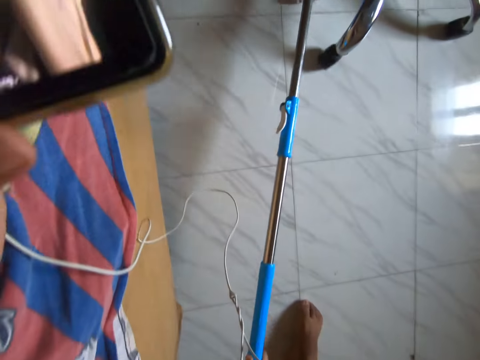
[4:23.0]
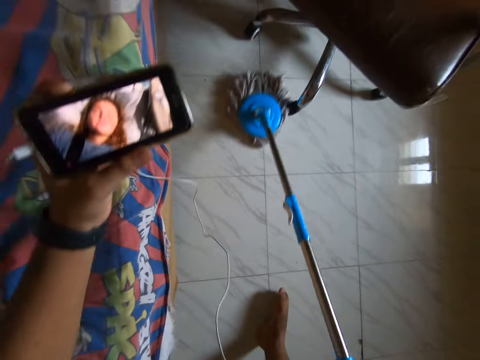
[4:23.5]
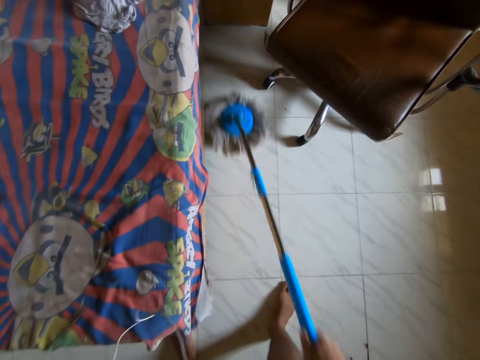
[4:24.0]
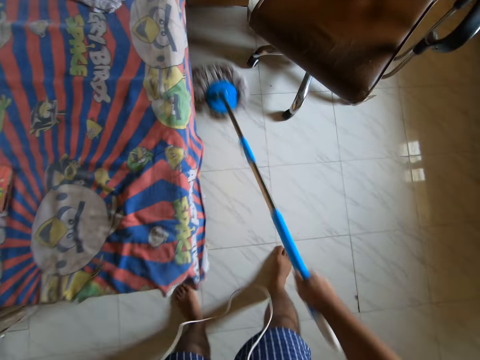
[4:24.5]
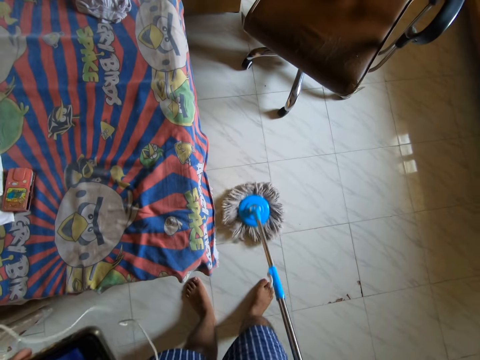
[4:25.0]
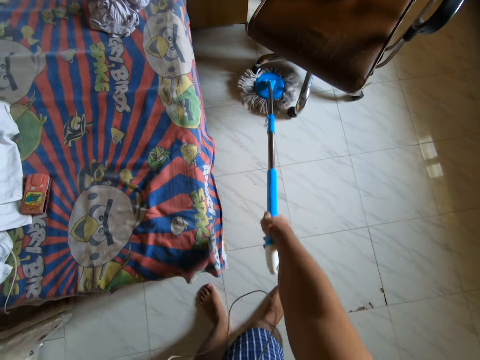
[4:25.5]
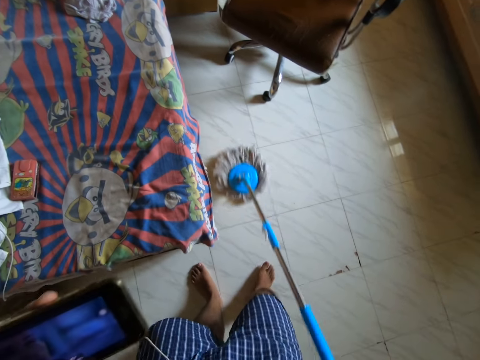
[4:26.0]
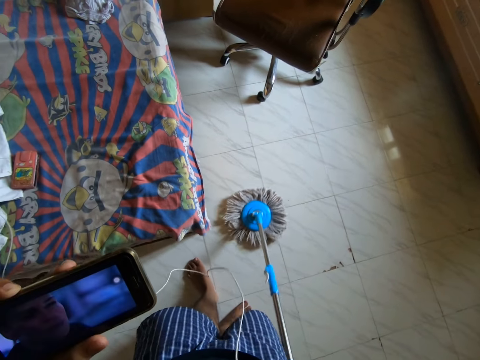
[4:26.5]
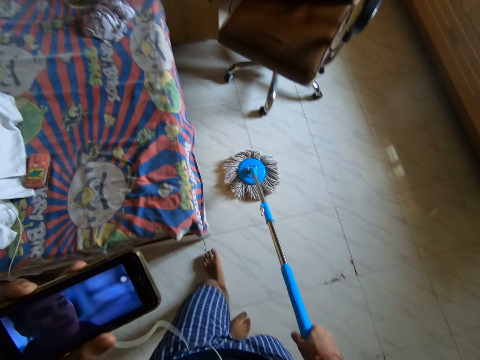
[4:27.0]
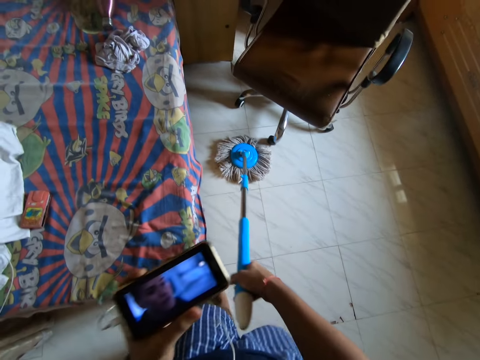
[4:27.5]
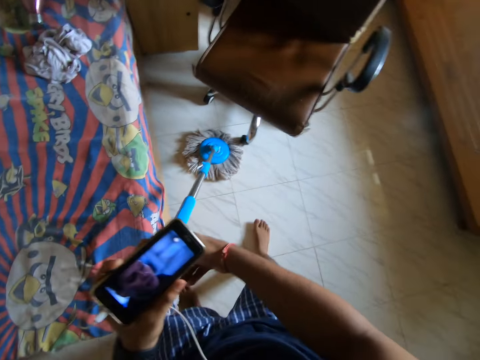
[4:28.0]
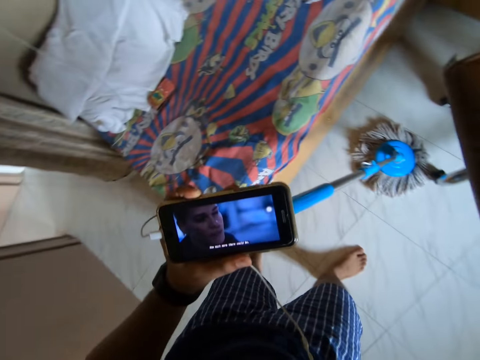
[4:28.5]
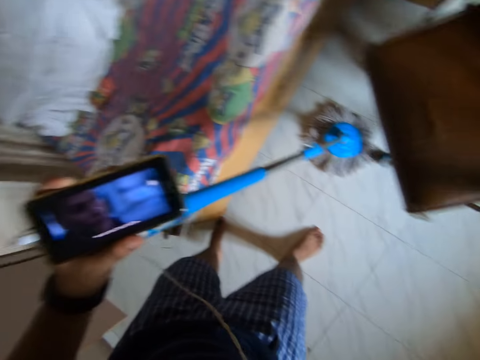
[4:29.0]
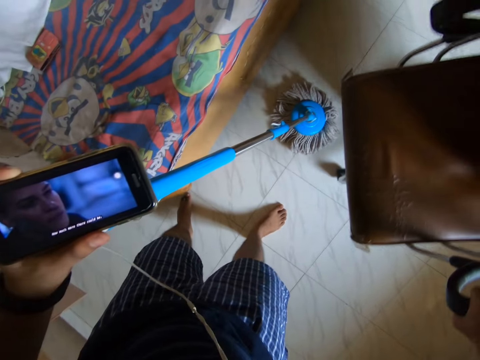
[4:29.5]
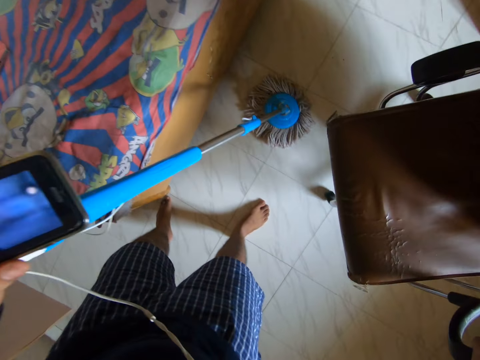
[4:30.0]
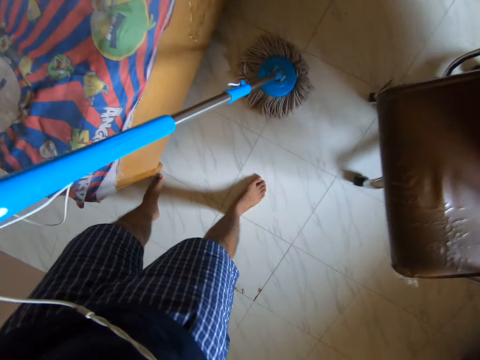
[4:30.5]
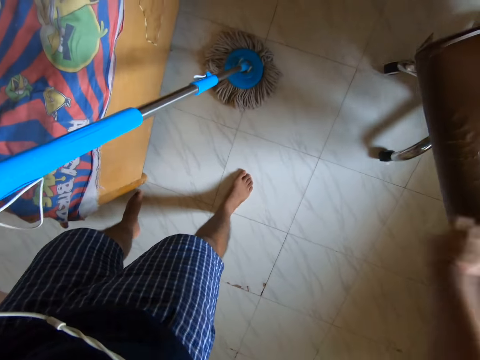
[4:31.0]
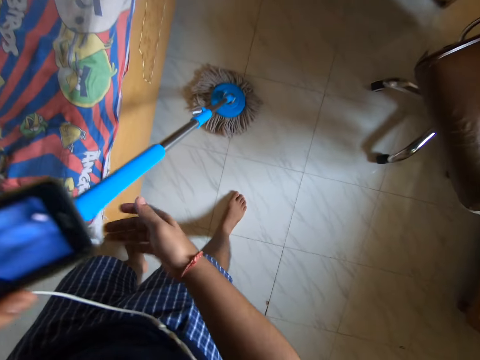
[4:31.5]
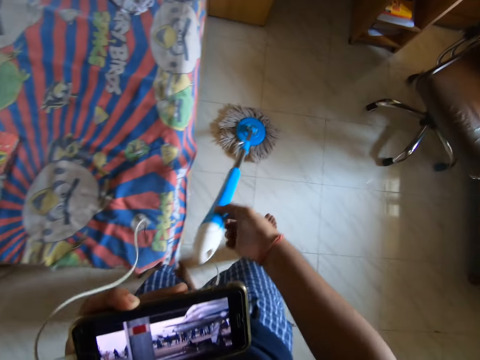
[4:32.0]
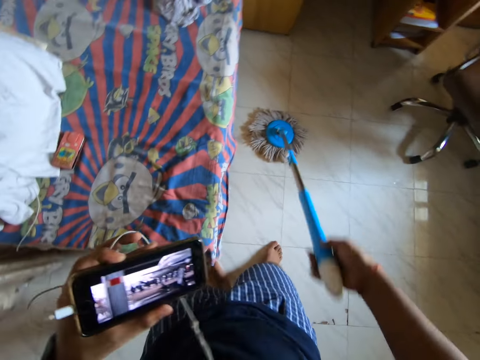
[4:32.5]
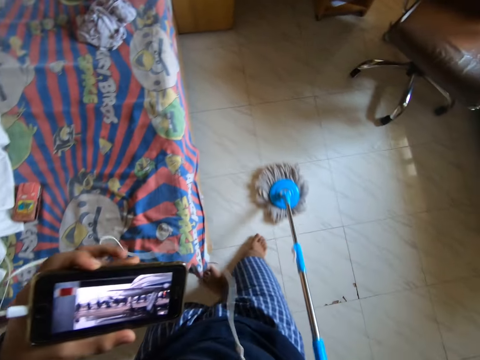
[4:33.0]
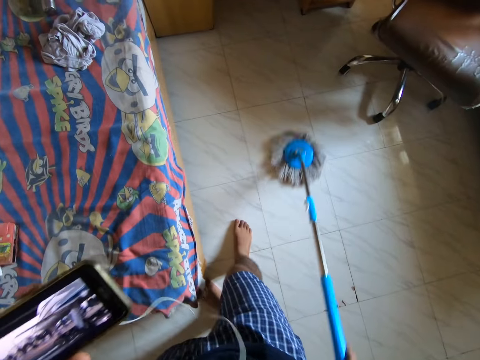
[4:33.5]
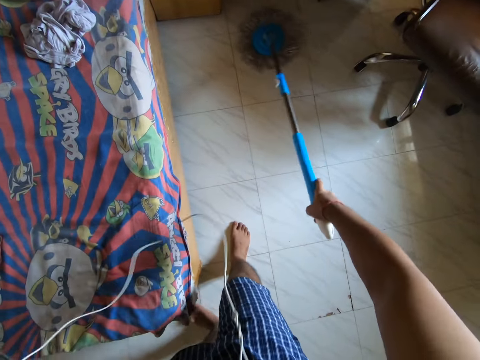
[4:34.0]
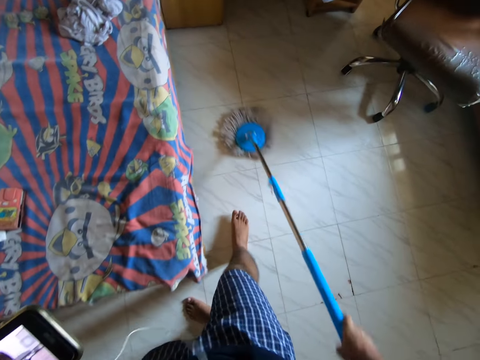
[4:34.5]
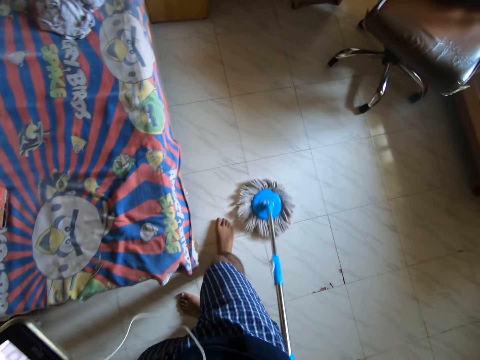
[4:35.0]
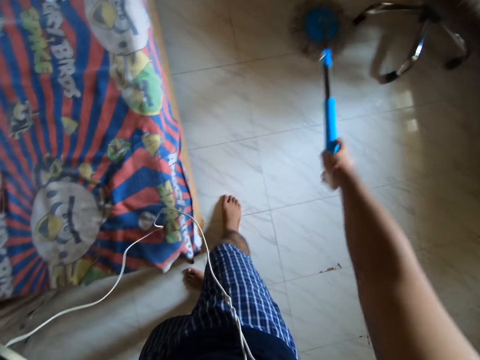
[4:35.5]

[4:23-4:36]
The camera wearer removes the hand from the bed. They hold the mop on the hand with the phone. They pass the mop to the left hand from the right hand. They drag the chair with the right hand. They hold the mop with the right hand. They take the mop. They mop the floor with the mop.

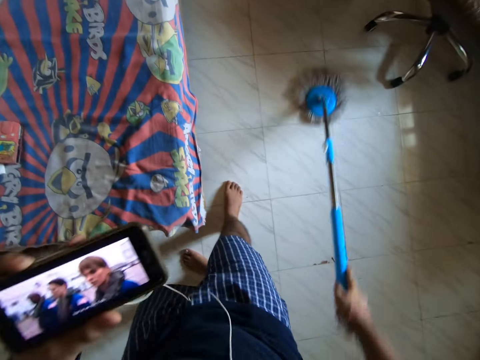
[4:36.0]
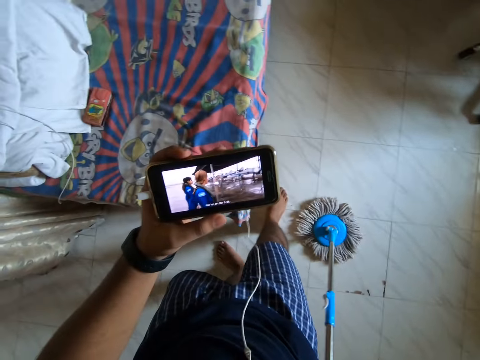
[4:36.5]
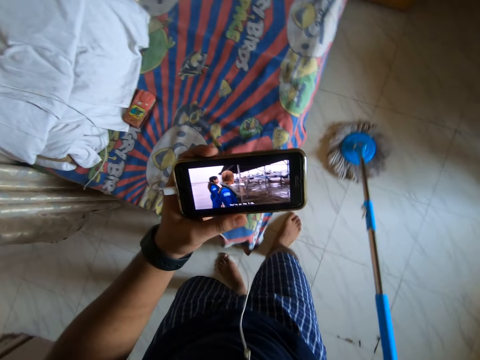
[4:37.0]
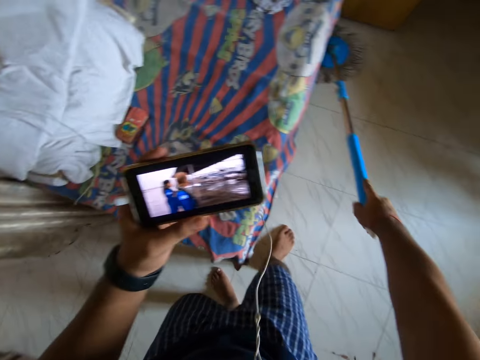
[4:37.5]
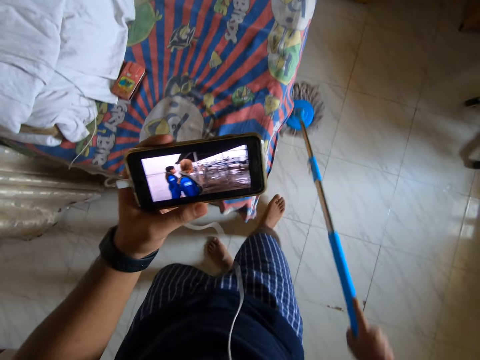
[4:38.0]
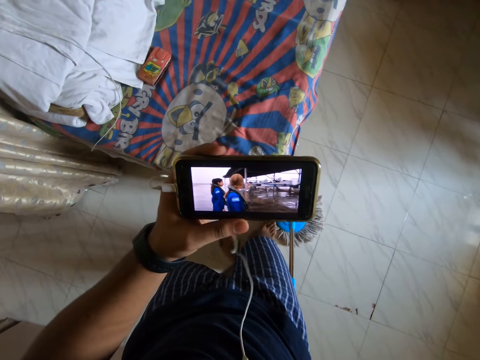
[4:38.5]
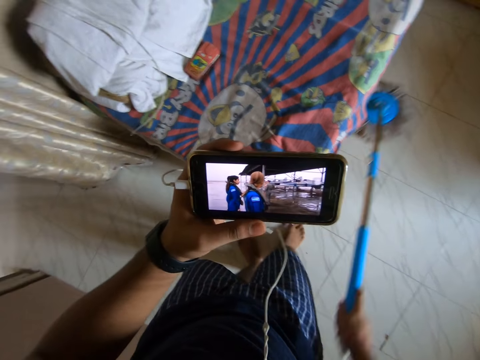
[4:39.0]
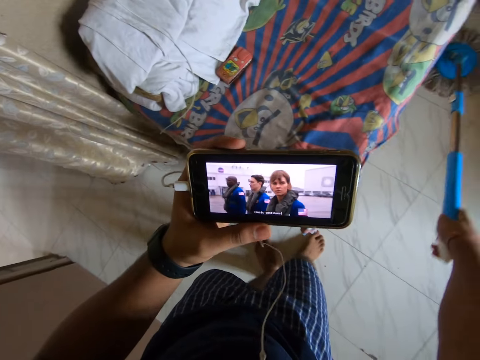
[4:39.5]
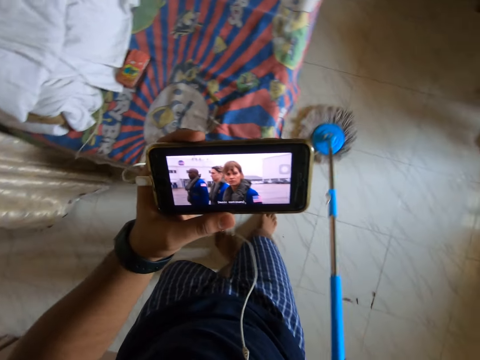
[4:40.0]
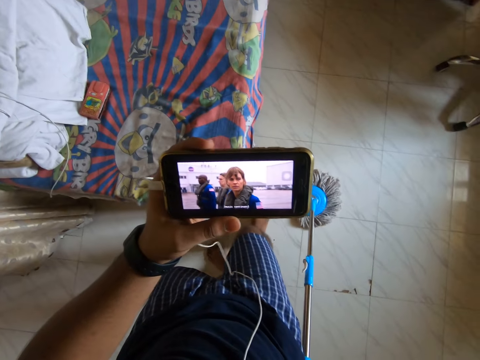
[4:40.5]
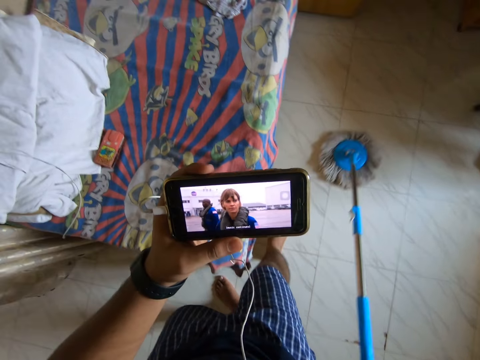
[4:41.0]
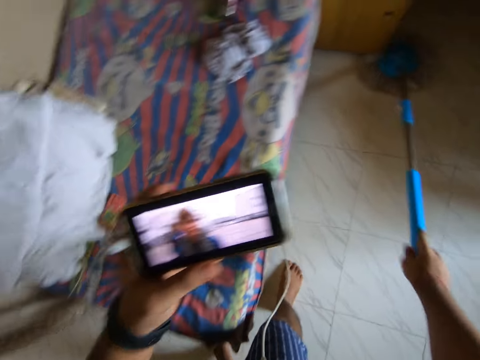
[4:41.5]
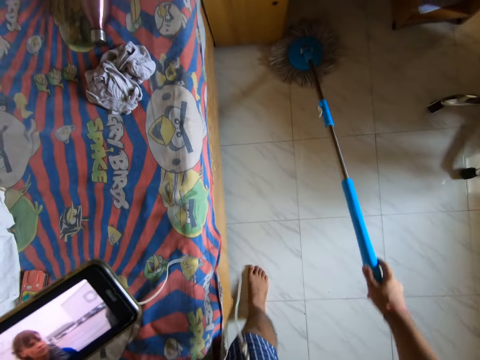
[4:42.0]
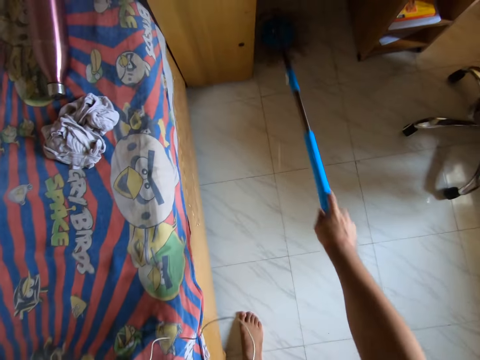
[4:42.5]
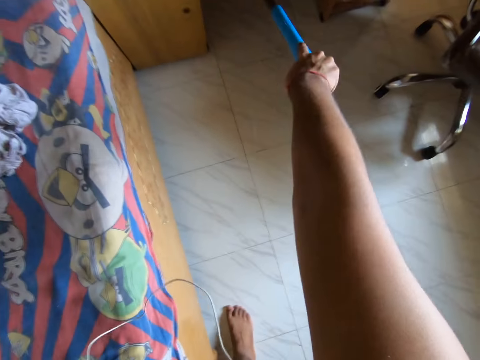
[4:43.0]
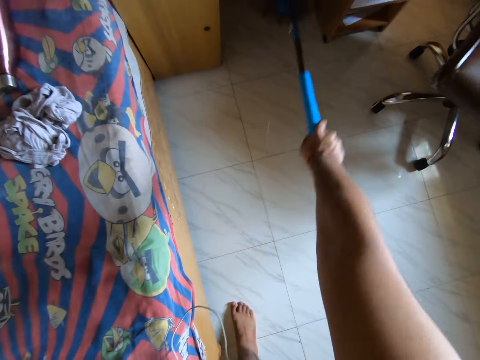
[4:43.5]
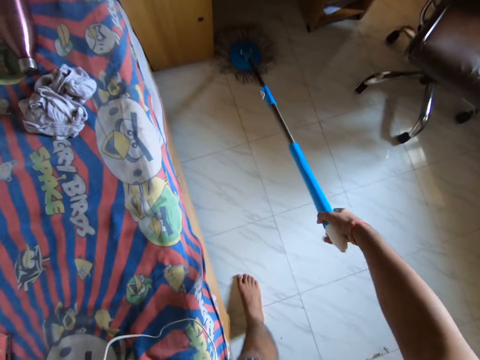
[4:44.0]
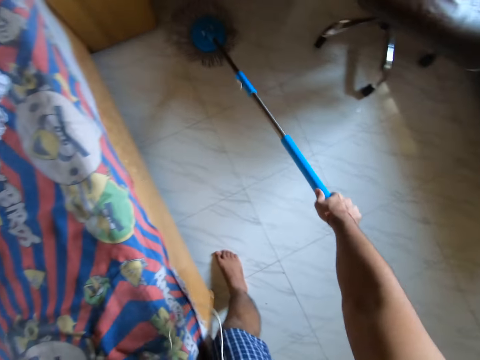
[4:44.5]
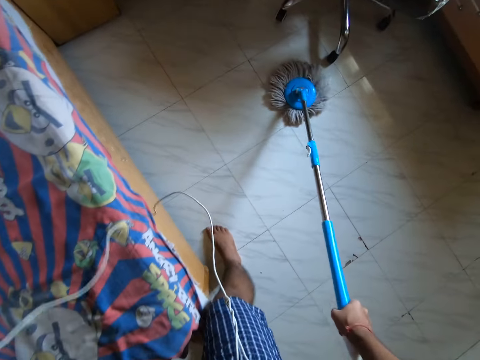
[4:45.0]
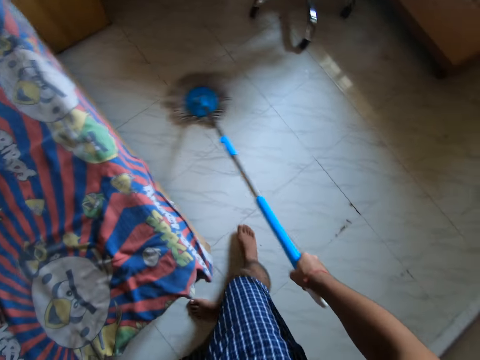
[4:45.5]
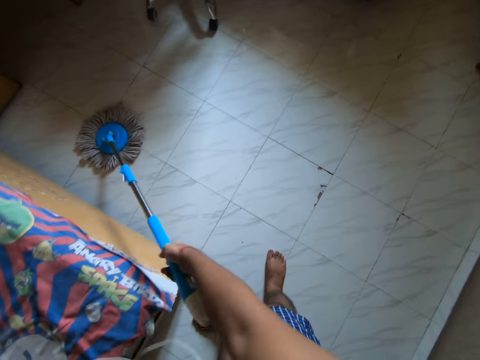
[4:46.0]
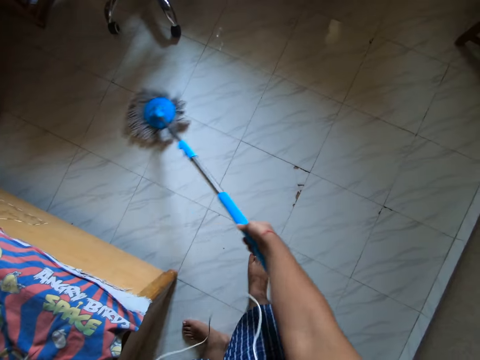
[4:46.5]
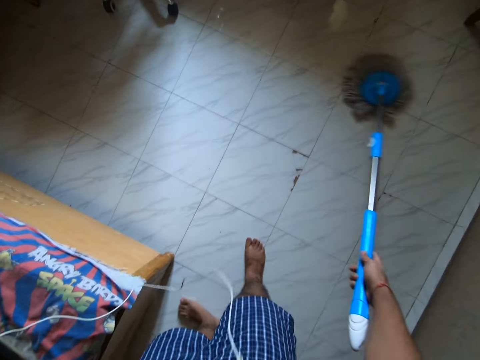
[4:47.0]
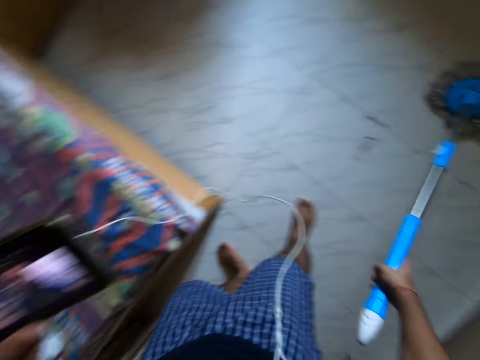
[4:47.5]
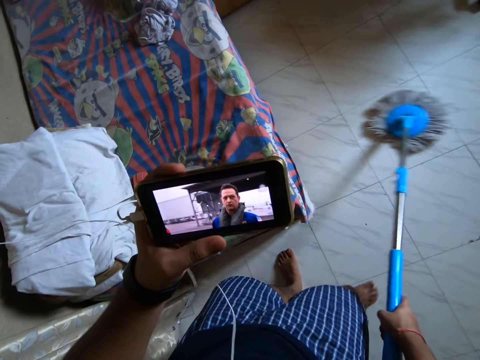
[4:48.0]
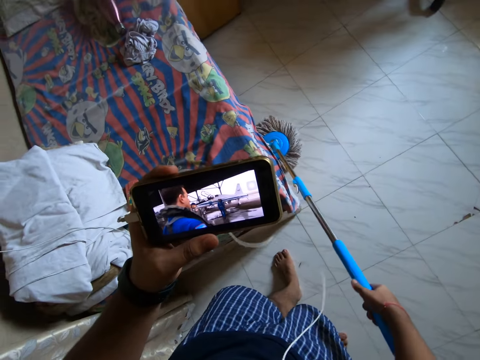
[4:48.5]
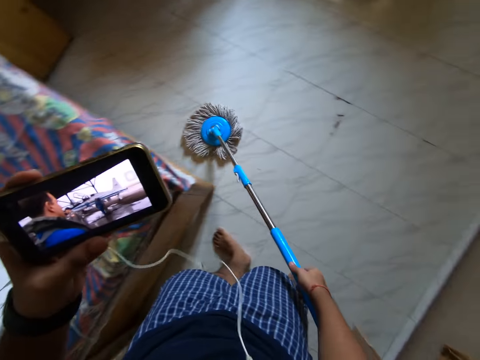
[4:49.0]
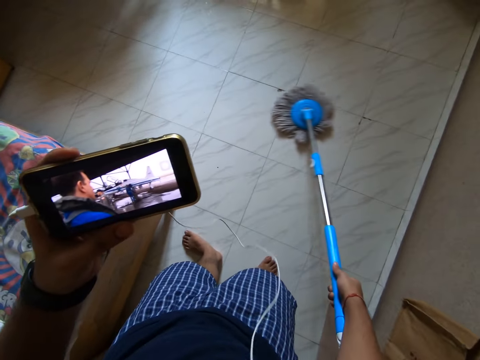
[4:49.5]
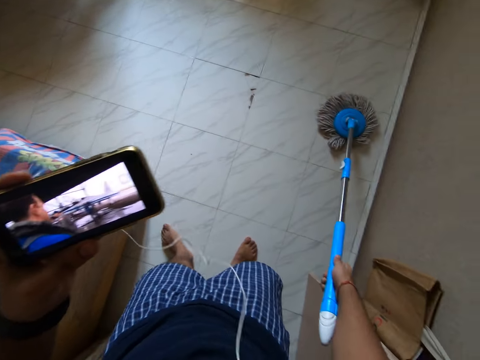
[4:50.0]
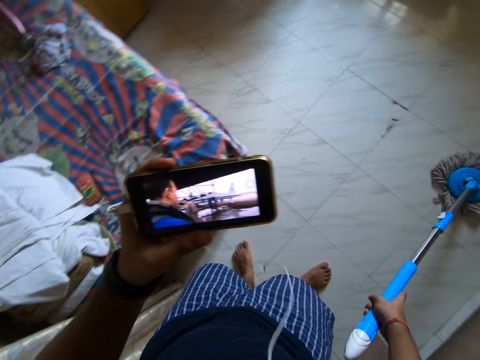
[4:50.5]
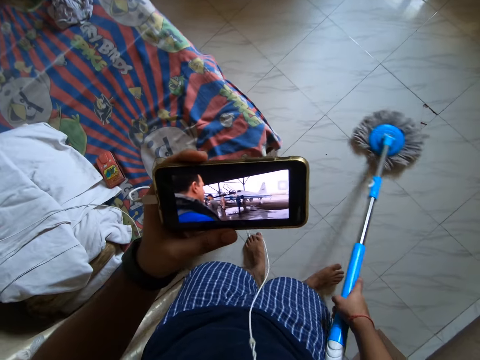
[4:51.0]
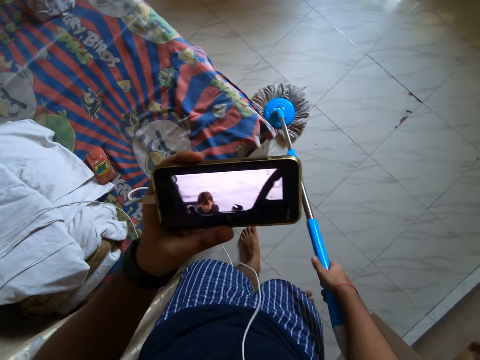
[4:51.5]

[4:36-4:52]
The camera wearer mops the floor with a mop and watches the video on the phone. They press the phone button with the left hand. They mop the floor with the mop and watch the video on the phone. They look at the phone. They sweep the floor with the mop.
